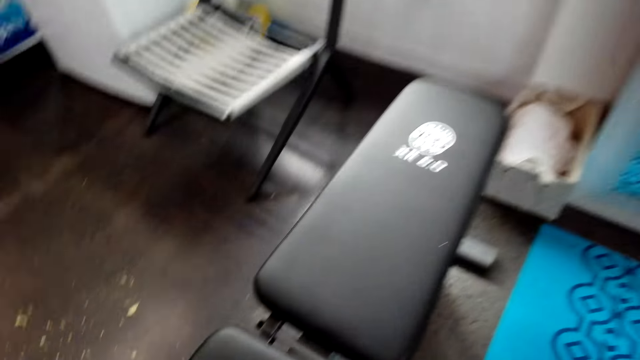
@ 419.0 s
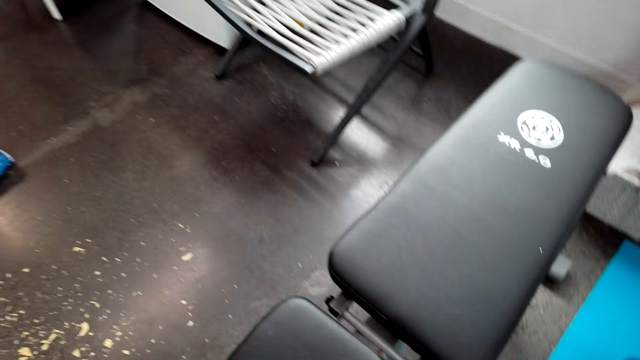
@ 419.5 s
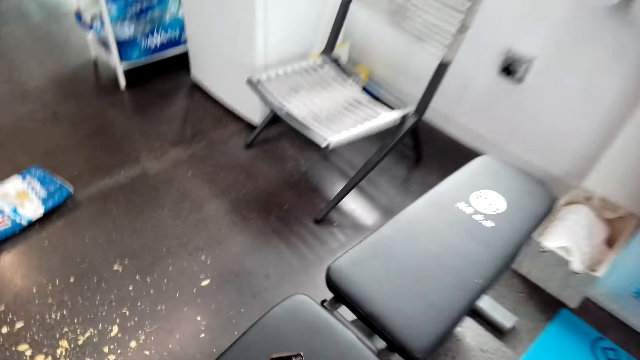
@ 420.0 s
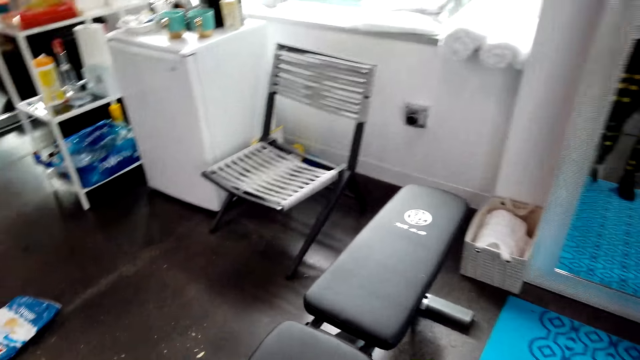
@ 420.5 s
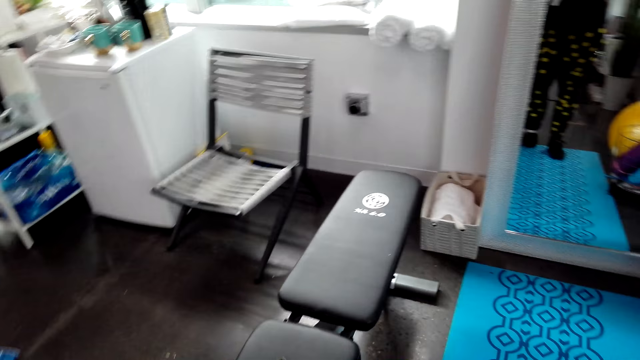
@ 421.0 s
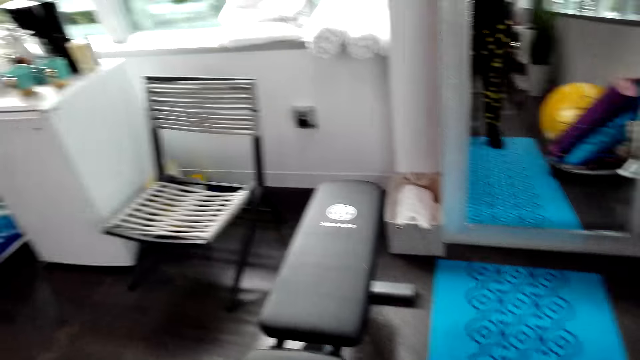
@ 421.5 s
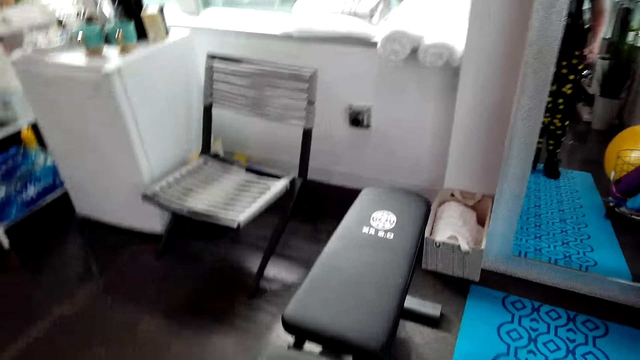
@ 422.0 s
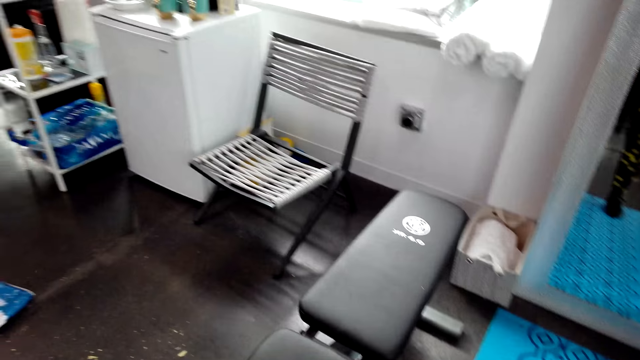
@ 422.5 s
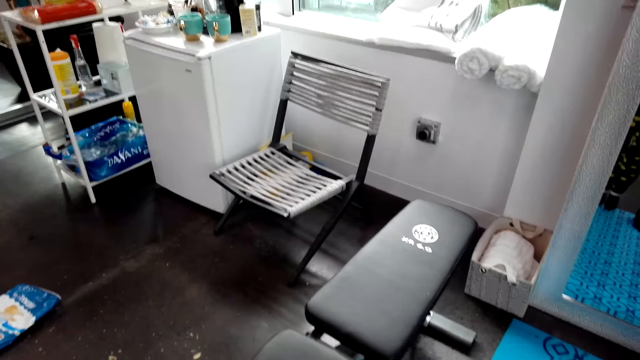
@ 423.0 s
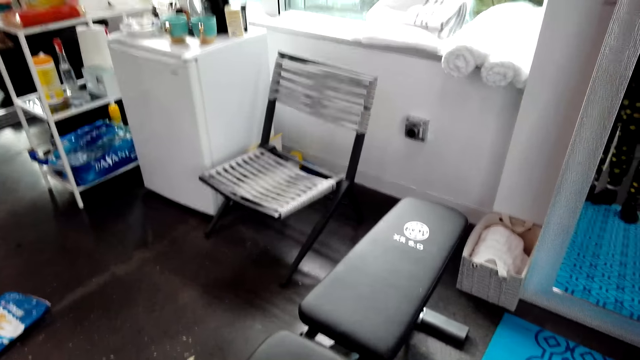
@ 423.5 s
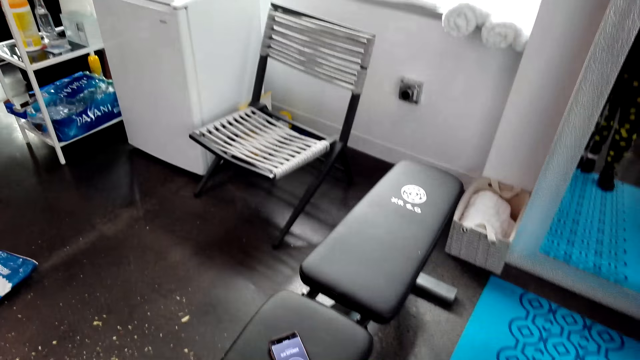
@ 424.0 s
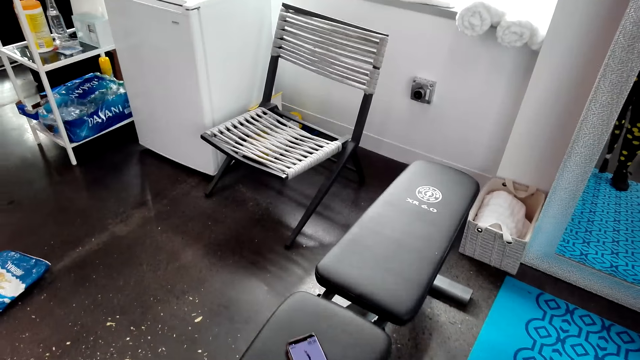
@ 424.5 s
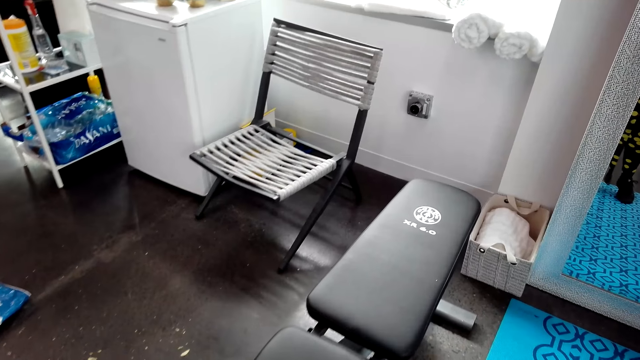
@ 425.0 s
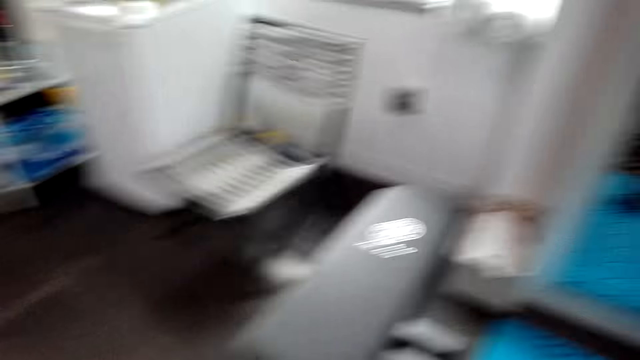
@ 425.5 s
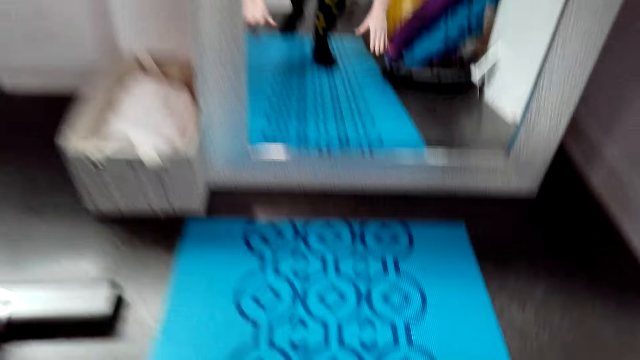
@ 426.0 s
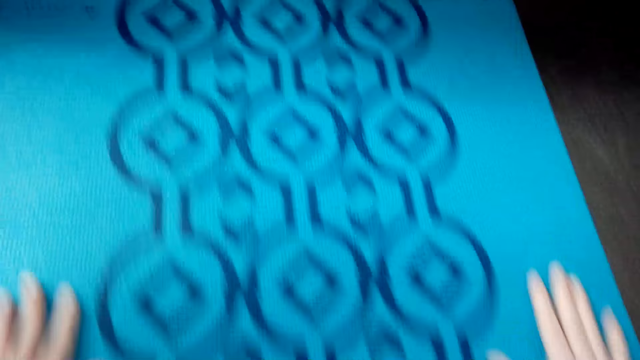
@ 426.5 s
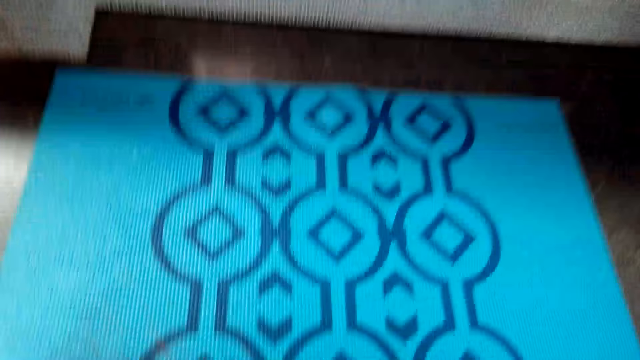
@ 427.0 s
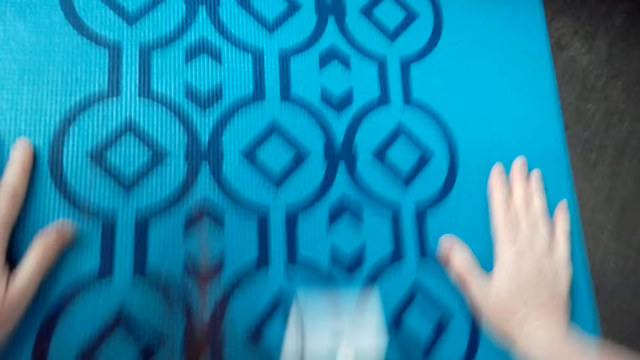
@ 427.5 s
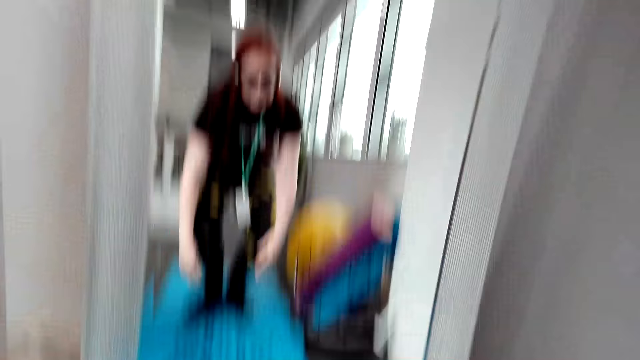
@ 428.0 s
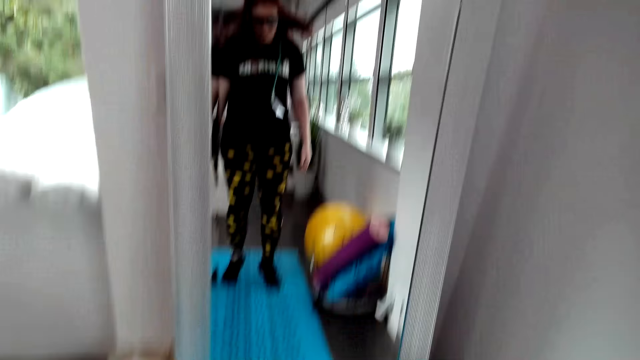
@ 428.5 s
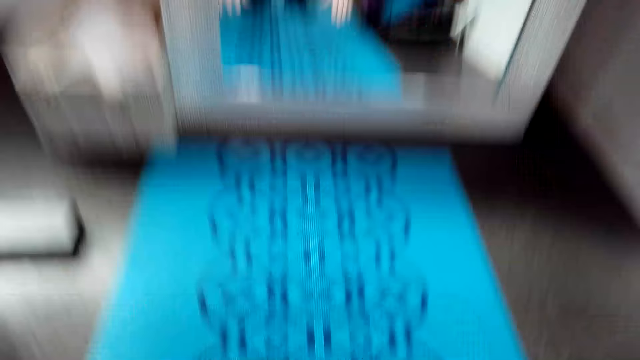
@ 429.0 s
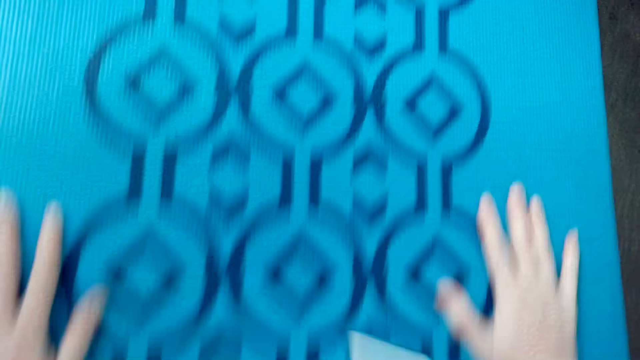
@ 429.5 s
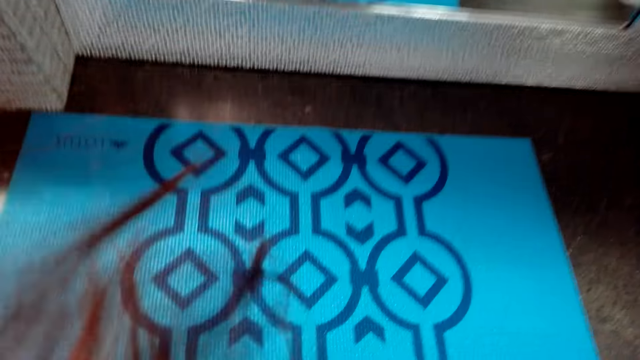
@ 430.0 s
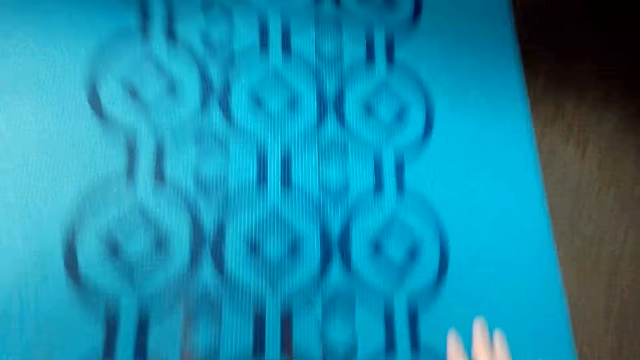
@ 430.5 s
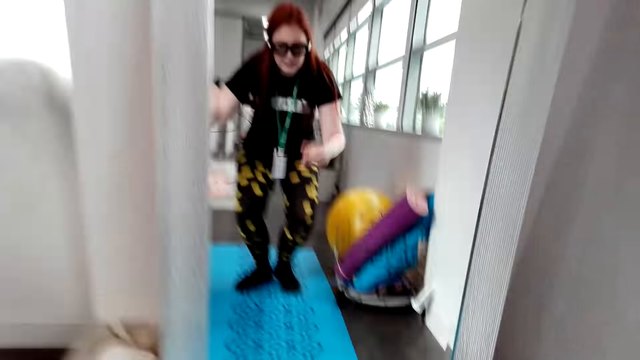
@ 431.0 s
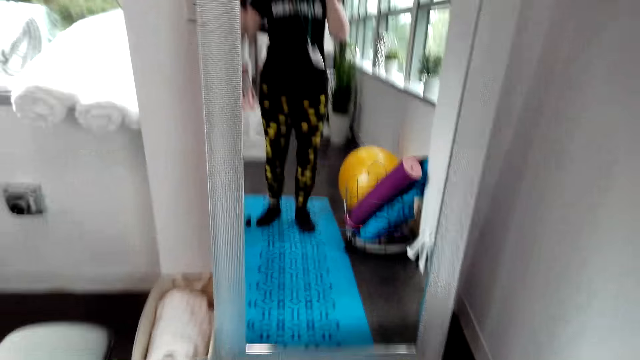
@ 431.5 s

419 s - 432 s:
The camera wearer places her phone on something. She dialogues with someone. She exercises on the mat.

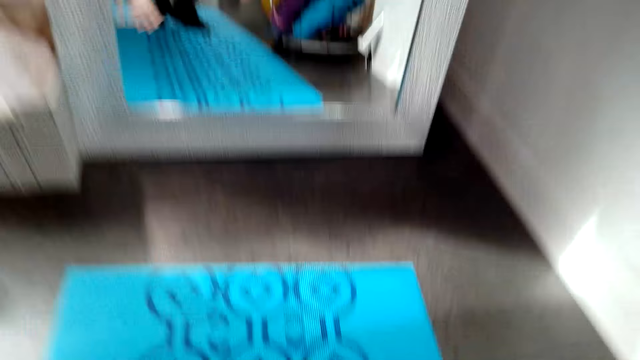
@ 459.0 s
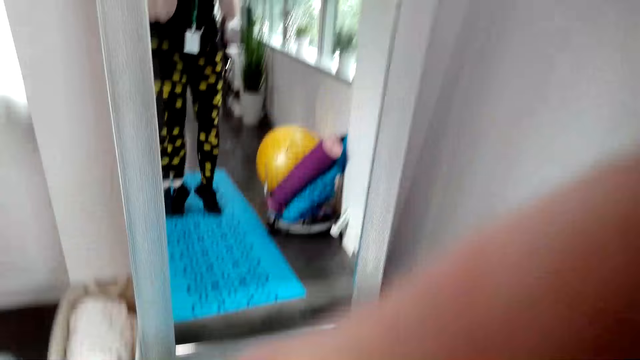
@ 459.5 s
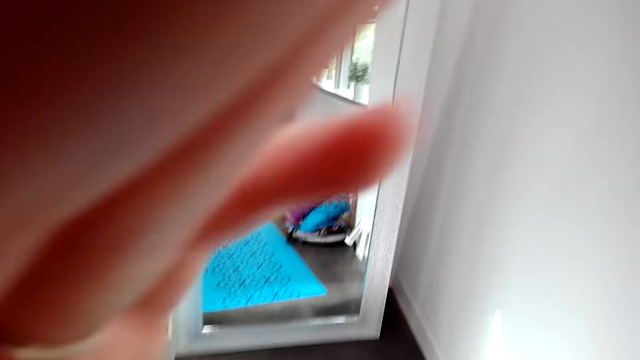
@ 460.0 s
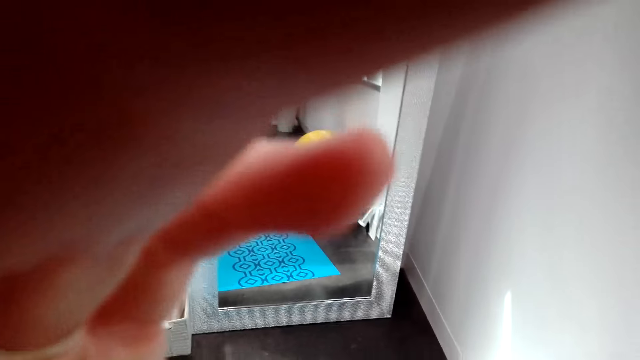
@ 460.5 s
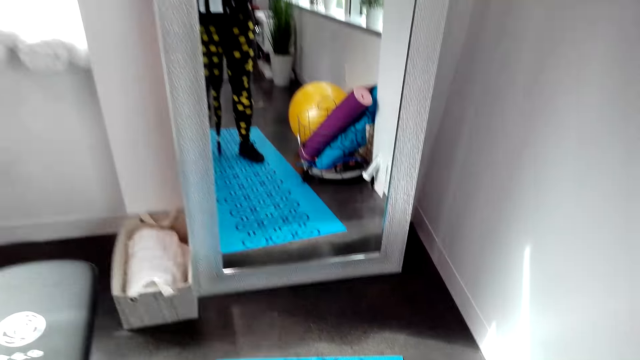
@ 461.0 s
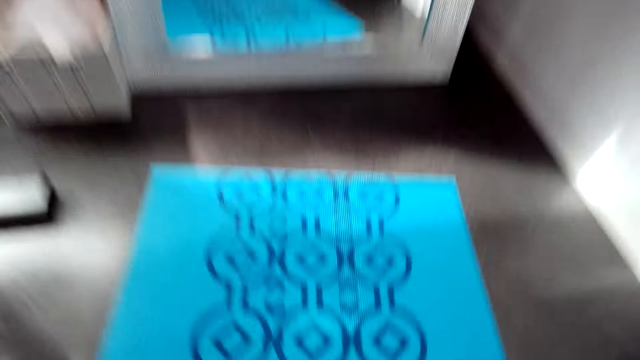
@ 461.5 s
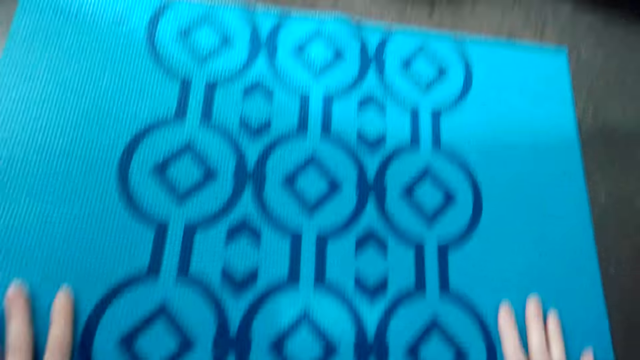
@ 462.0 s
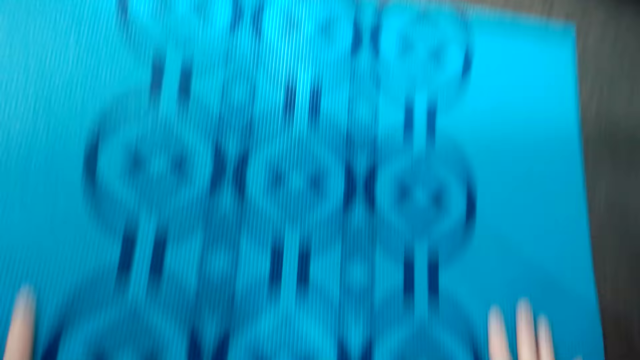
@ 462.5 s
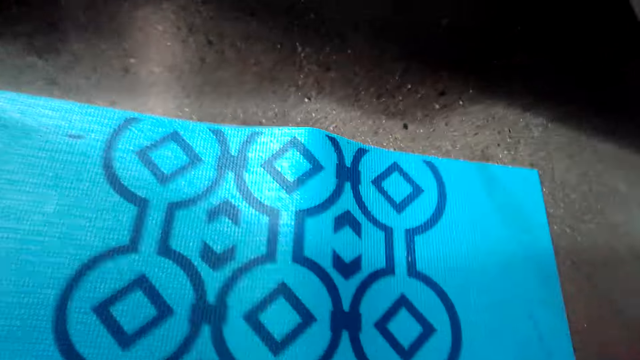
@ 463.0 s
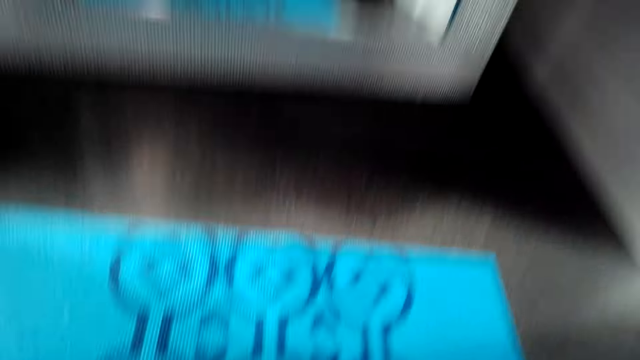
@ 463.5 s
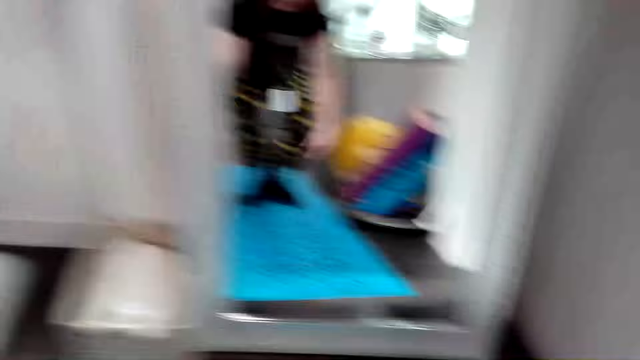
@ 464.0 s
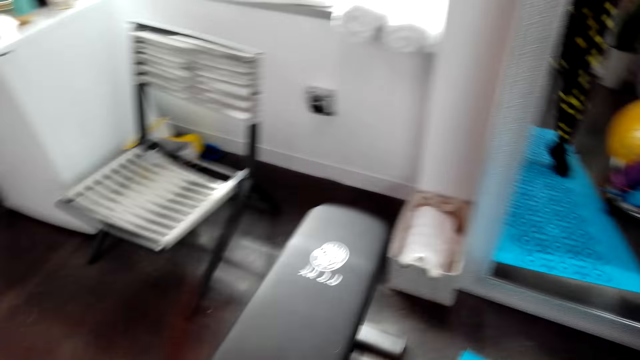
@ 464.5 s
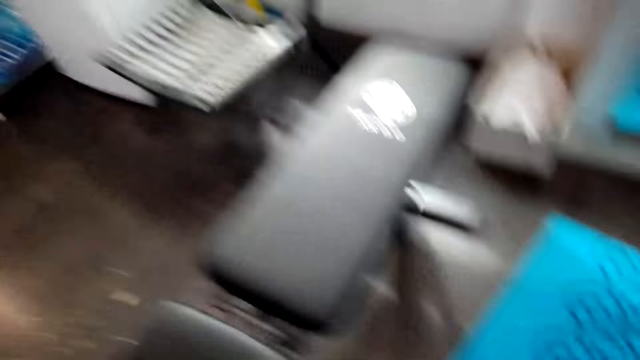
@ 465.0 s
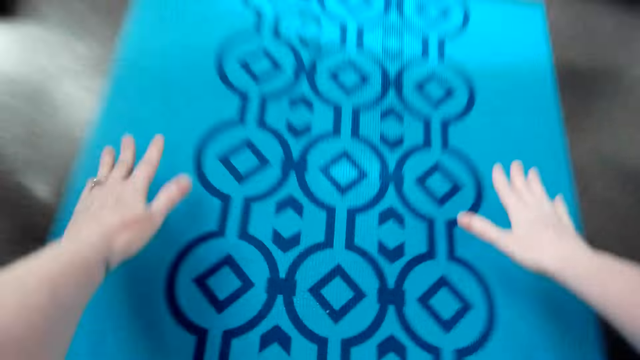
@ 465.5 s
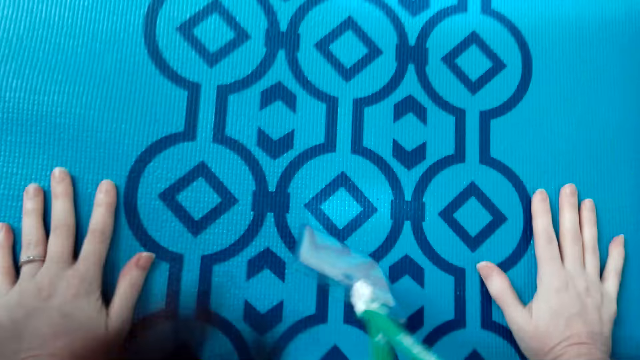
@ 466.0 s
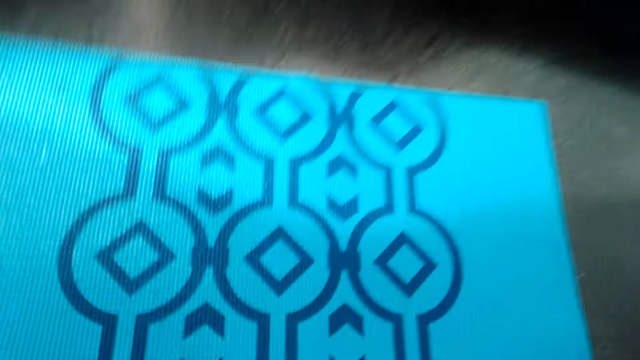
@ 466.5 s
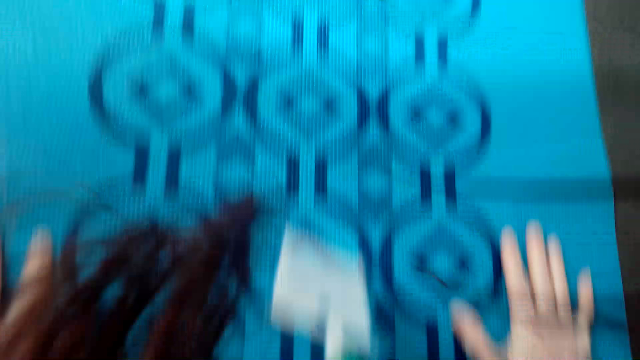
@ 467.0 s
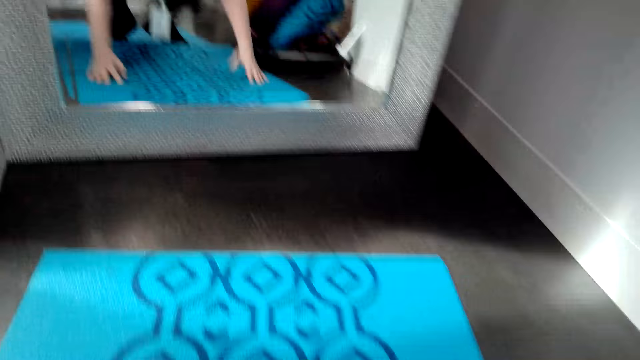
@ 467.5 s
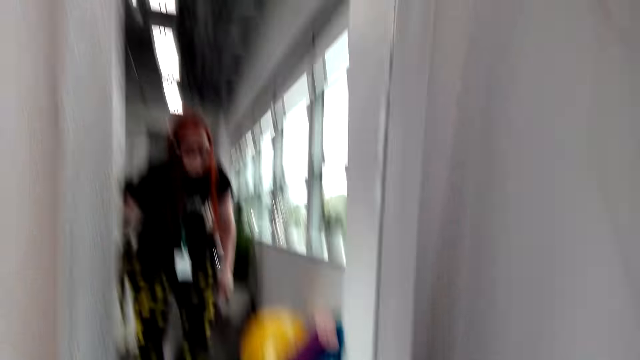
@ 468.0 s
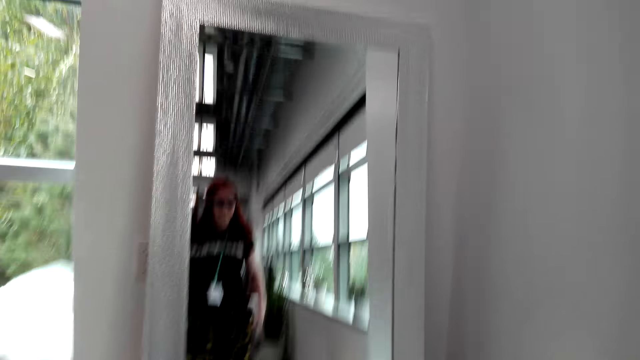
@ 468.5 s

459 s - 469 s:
The camera wearer adjusts the camera. They exercise.
